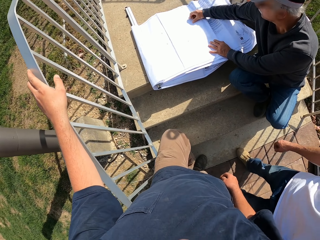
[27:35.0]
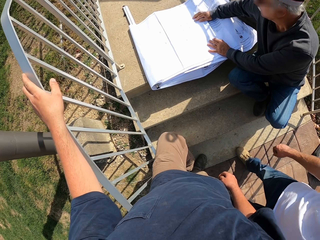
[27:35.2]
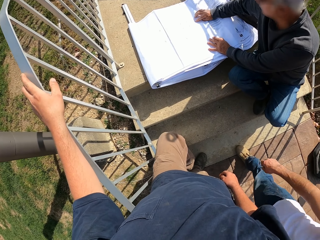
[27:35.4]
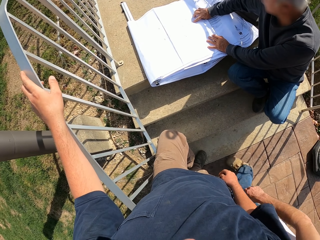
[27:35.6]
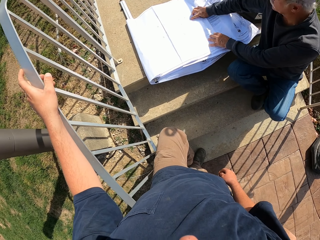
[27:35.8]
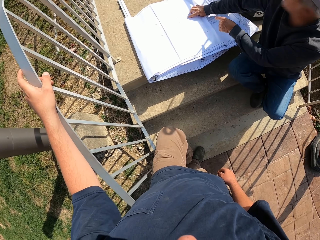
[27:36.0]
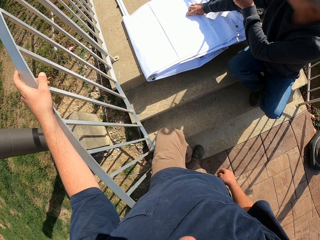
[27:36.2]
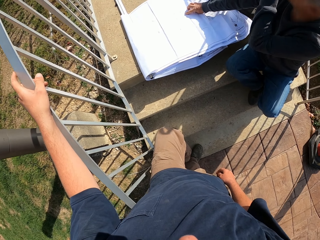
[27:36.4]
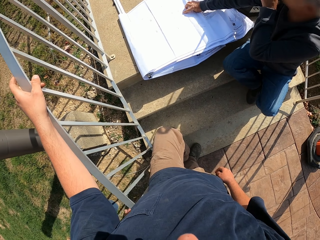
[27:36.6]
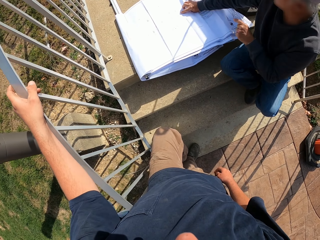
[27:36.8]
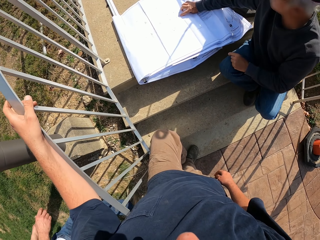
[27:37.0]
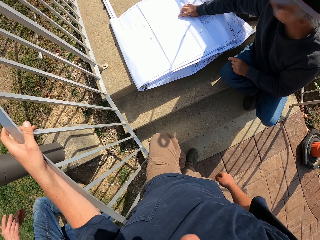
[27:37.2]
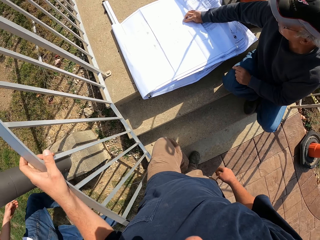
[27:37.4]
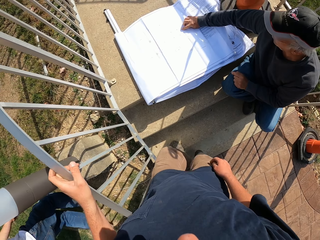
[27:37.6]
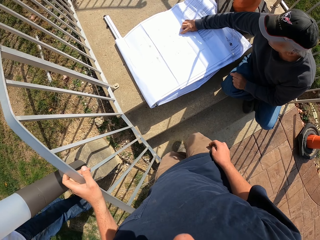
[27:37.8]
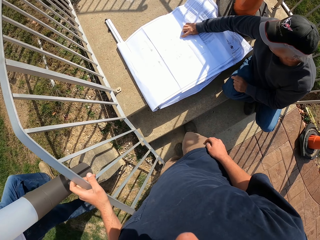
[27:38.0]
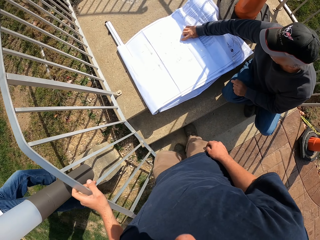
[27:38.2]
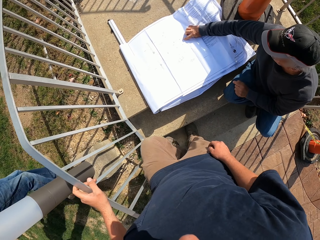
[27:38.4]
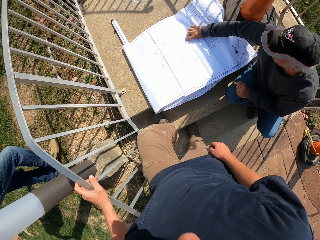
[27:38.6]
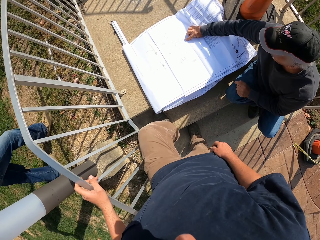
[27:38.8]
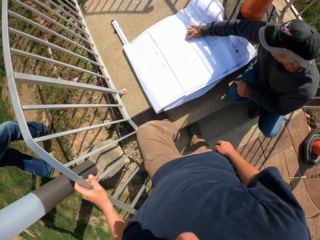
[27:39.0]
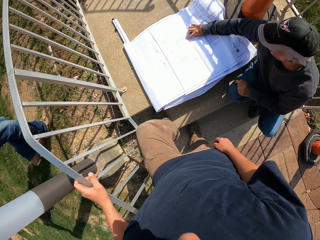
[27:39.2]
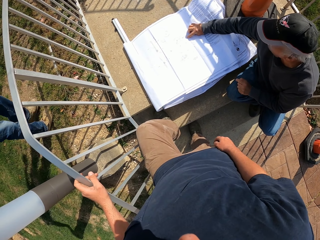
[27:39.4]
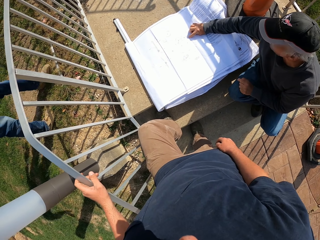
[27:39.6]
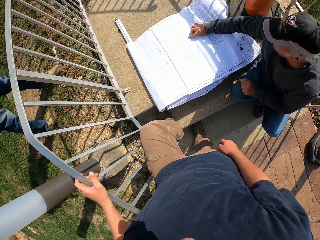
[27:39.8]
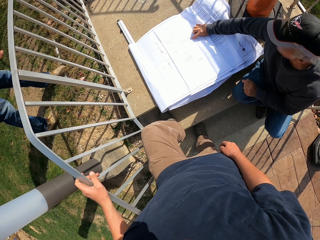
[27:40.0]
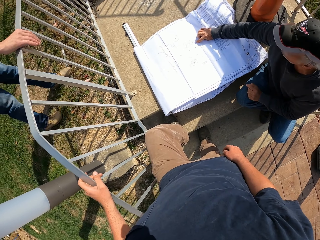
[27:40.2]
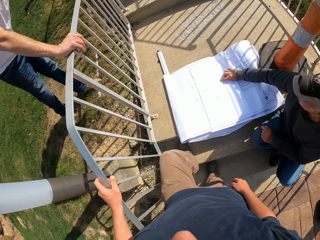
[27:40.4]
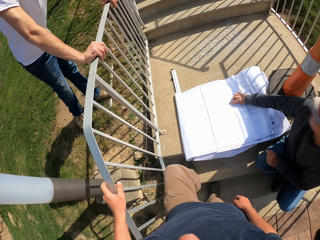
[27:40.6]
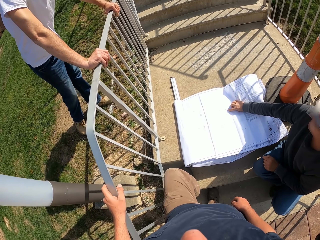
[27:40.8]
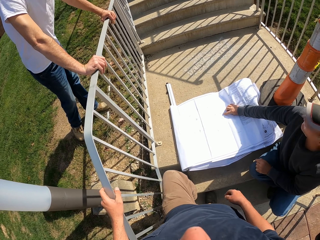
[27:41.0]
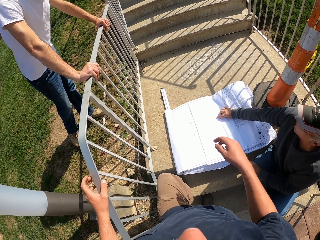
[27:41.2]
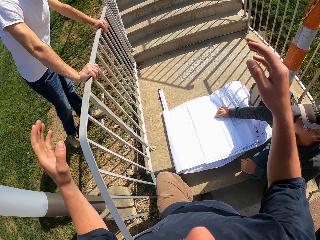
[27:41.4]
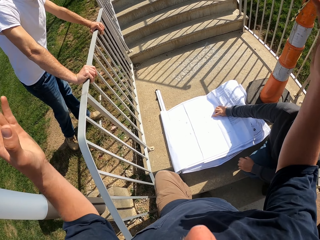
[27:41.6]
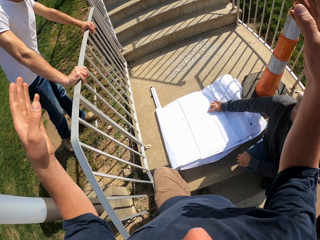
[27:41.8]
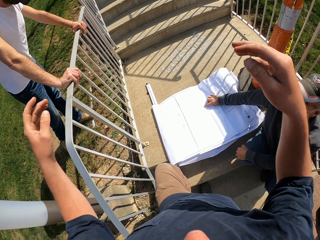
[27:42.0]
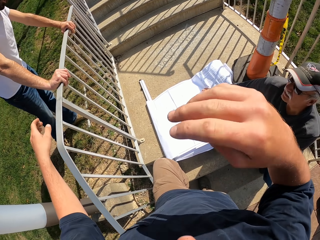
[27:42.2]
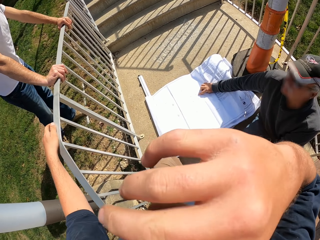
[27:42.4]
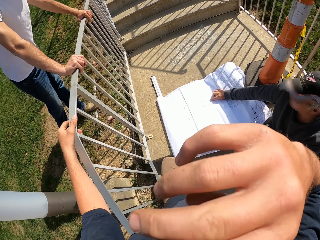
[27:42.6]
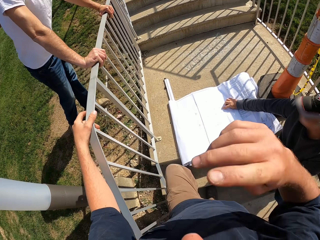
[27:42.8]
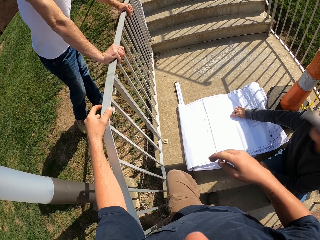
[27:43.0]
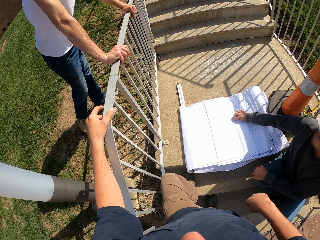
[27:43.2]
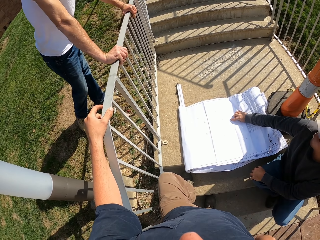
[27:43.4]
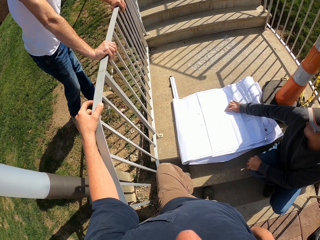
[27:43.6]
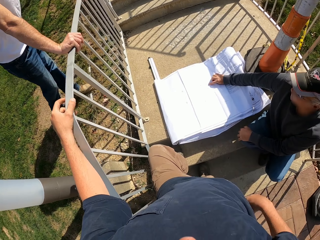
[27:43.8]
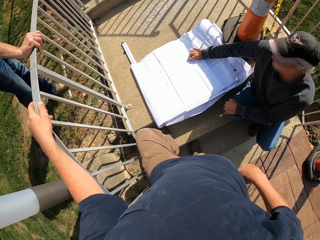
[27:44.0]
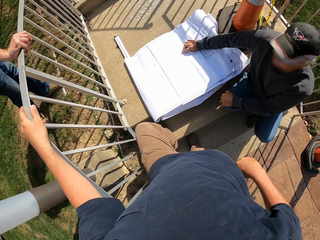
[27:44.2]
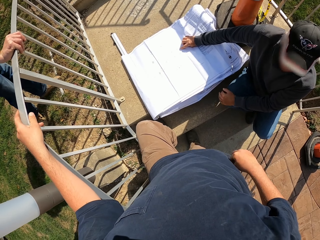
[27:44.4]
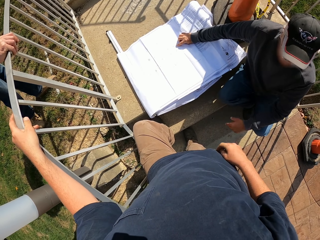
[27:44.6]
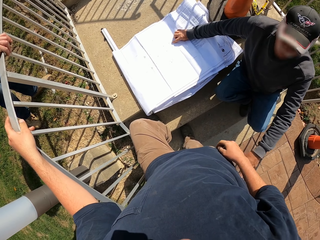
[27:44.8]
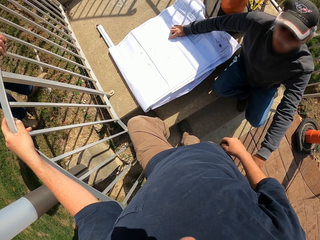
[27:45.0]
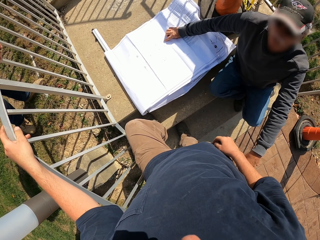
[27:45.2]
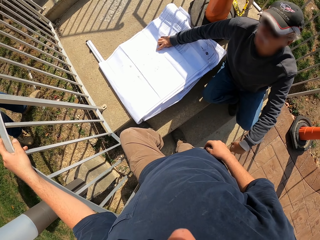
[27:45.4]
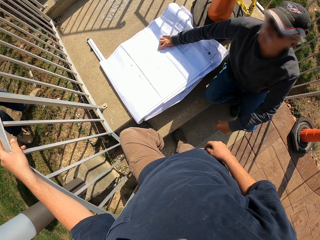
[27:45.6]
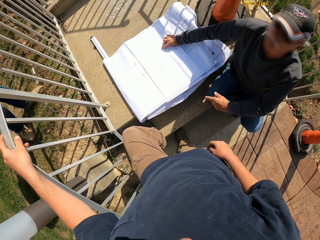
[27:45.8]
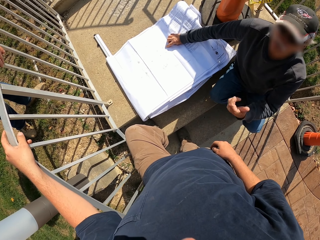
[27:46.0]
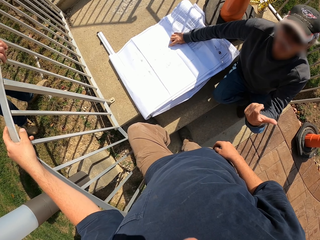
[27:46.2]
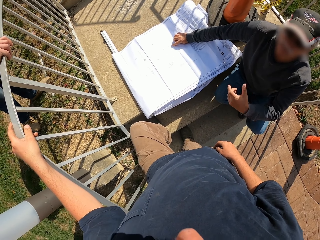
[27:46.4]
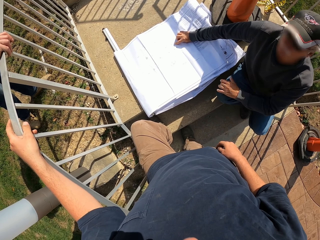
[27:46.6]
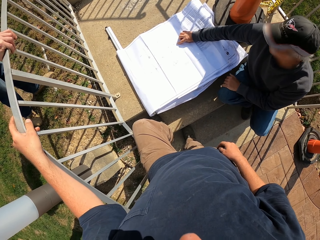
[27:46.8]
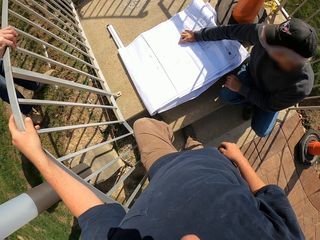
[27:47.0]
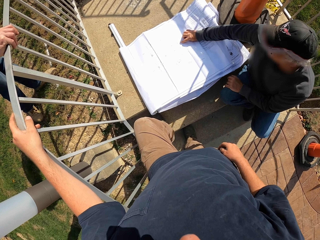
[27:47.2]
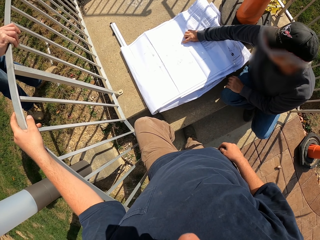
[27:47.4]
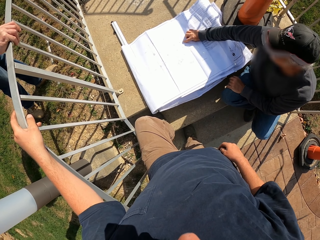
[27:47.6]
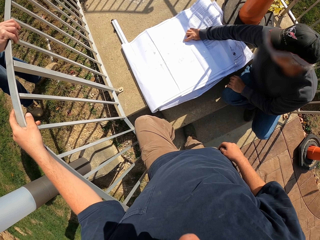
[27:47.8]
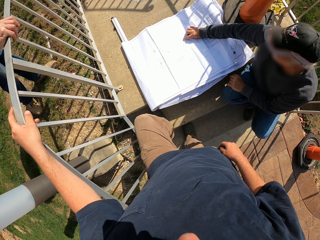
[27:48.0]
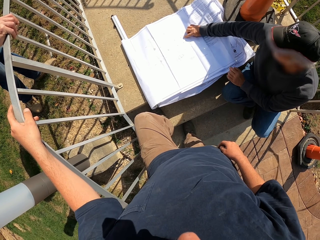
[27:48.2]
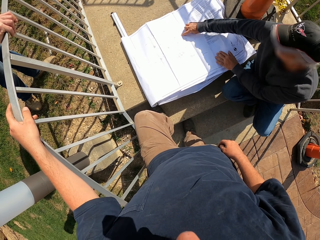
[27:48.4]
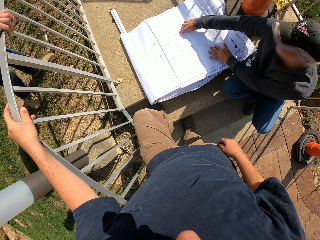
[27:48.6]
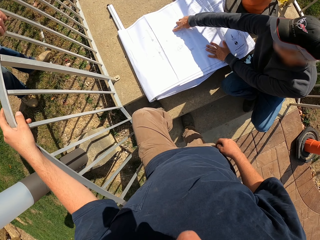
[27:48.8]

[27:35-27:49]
A man walks around the compound. Another man makes gestures with hands. The camera wearer climbs the stairs. He looks around. The first man holds a railing. The camera wearer raises his hand. He touches his face. He holds the railing. The first man makes gestures with hand. He interacts with the camera wearer.

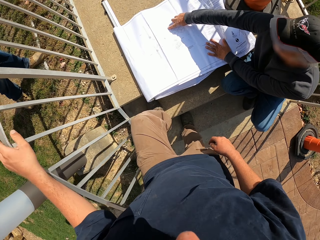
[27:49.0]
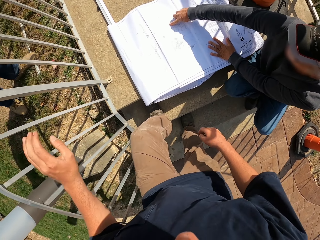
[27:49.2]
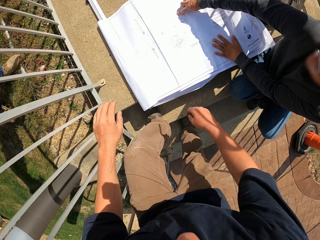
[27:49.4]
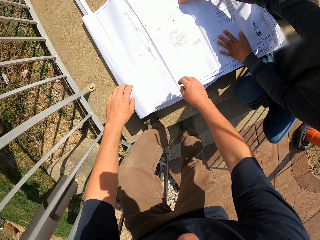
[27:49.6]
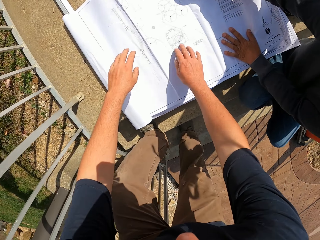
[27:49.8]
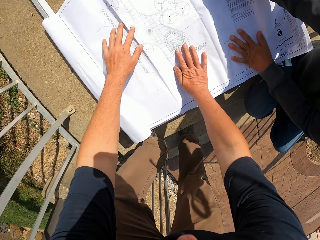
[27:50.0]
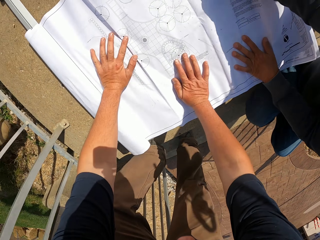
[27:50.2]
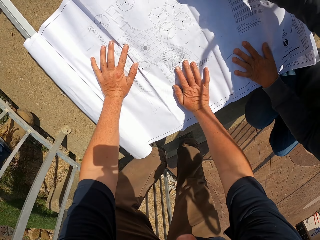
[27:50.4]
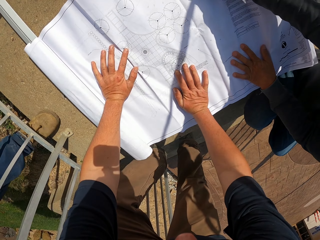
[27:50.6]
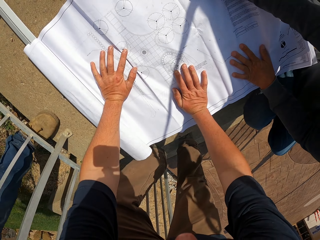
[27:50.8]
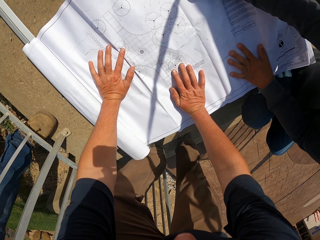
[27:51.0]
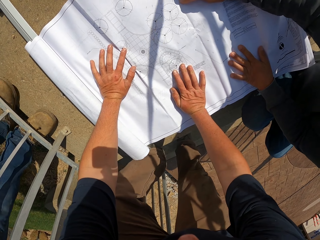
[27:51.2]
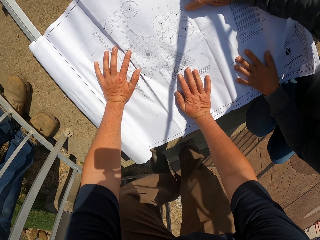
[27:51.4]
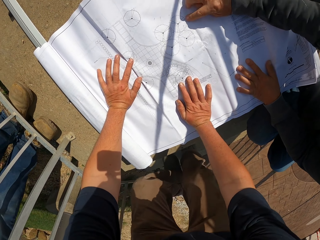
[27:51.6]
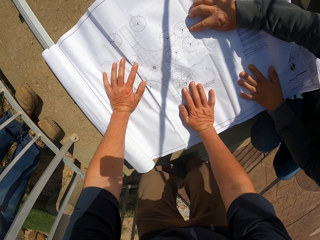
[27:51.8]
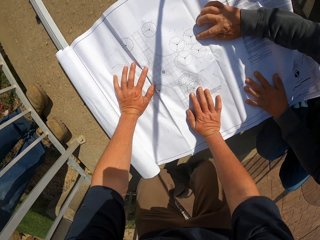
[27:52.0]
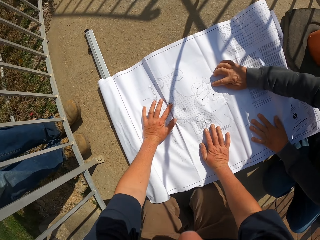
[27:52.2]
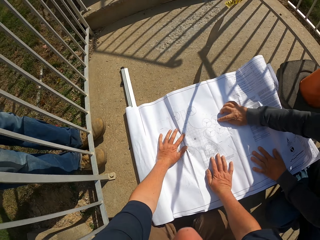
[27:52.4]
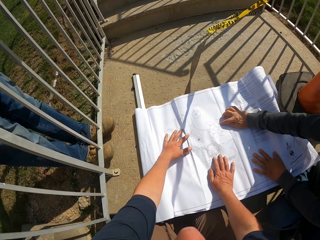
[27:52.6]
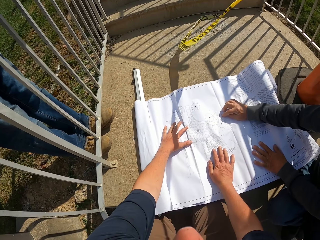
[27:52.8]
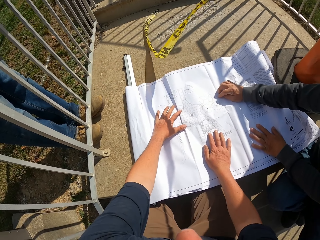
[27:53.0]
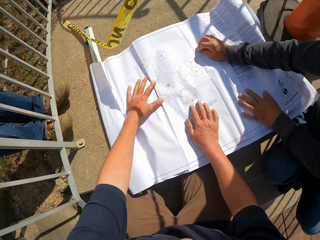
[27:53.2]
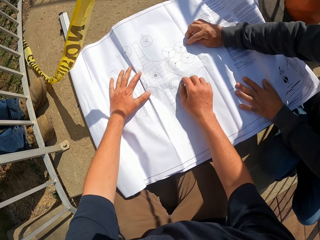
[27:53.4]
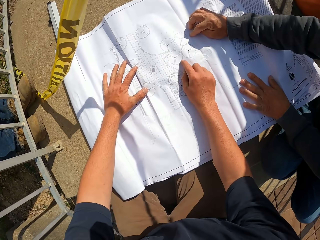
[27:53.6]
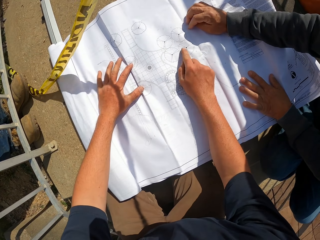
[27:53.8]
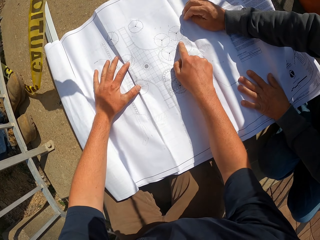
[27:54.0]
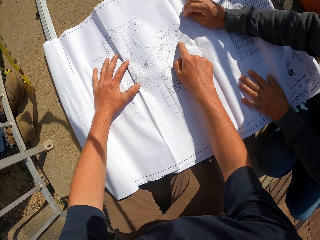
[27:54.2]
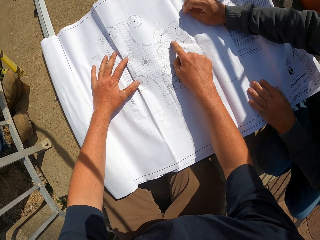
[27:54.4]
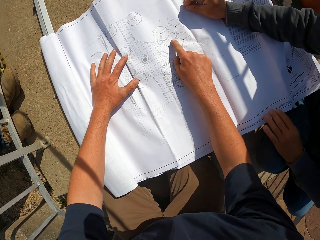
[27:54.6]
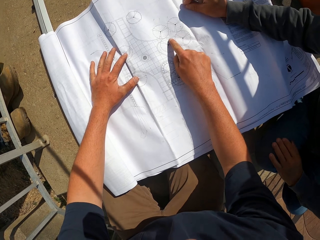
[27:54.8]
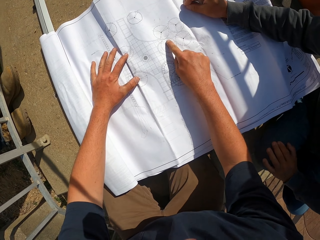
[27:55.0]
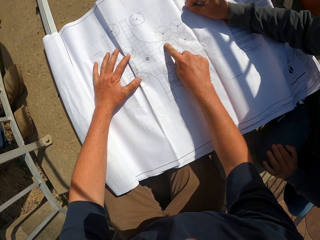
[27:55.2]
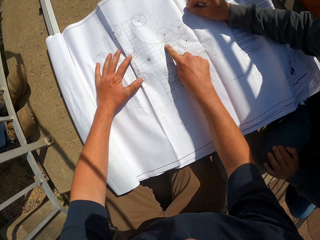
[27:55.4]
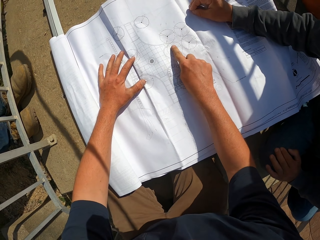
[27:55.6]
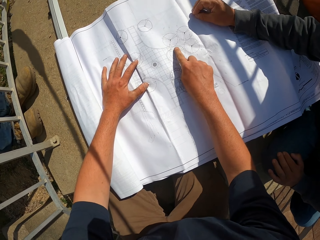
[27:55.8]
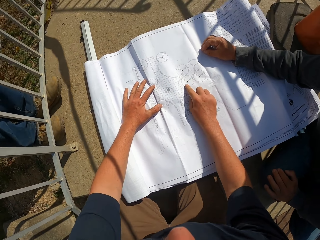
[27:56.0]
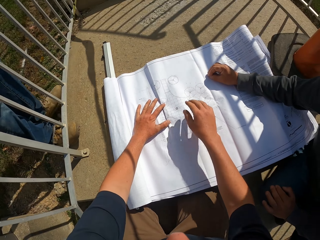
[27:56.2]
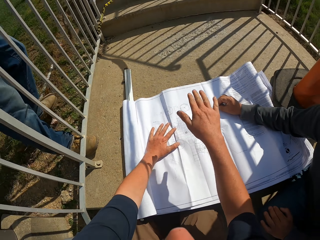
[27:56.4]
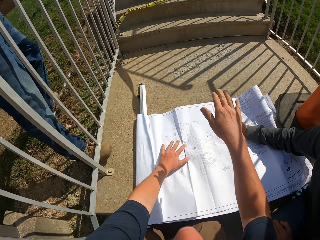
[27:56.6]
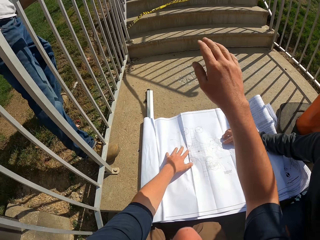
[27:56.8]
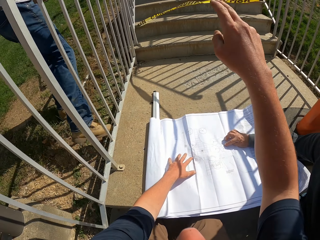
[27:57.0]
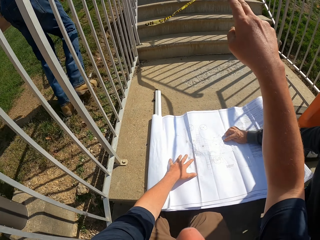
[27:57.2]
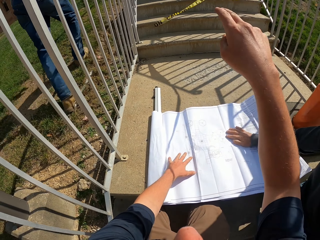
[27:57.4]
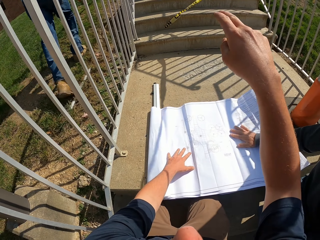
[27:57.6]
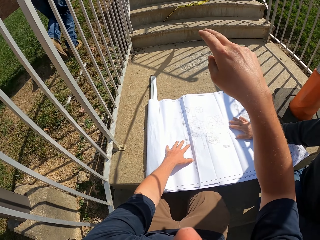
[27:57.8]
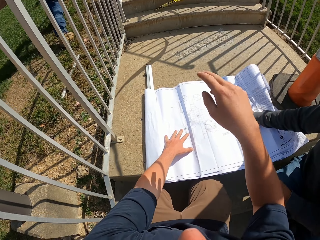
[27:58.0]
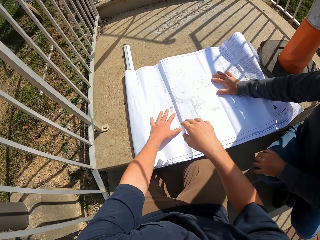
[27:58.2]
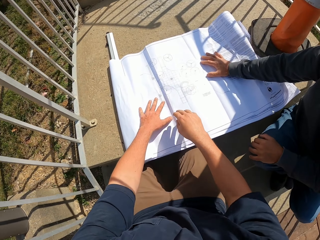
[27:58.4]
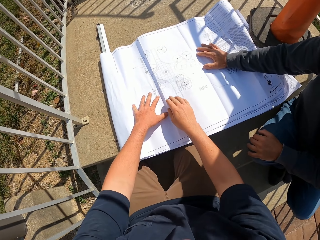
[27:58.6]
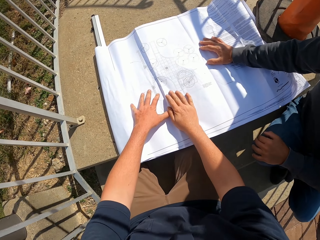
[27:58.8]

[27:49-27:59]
A man points to the sheets of paper on the floor. The camera wearer looks at the construction plan. They hold the sheets of paper. They look around. They point at the construction plan. They make gestures with hands. They point around.
